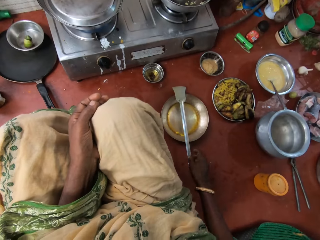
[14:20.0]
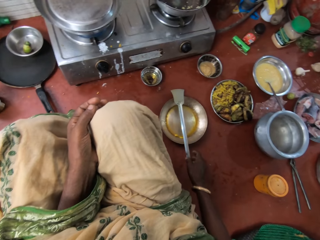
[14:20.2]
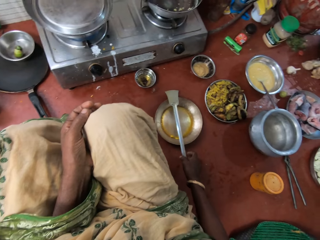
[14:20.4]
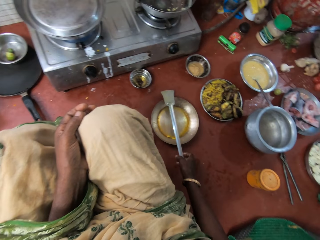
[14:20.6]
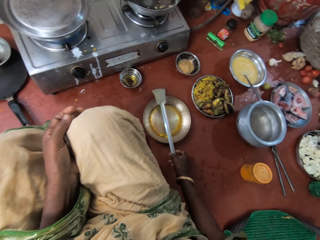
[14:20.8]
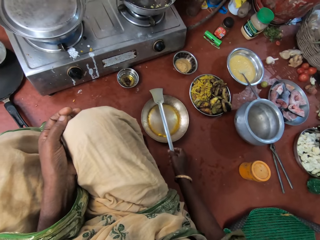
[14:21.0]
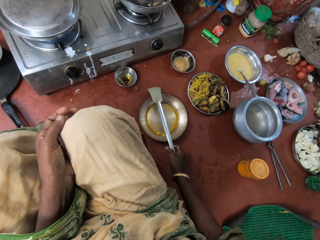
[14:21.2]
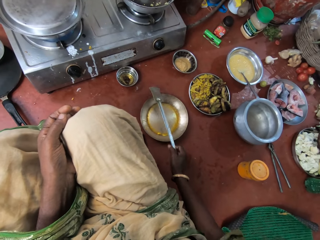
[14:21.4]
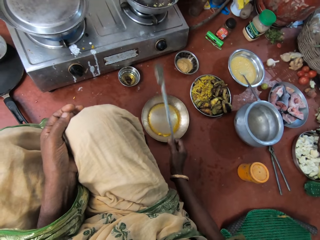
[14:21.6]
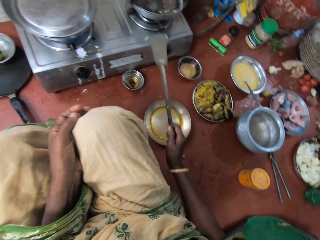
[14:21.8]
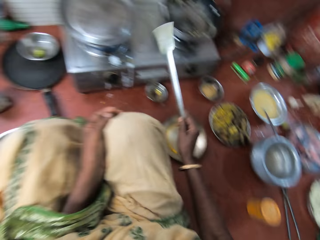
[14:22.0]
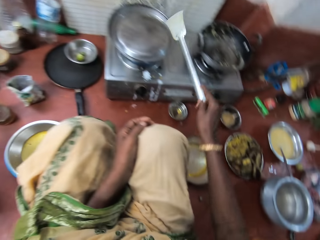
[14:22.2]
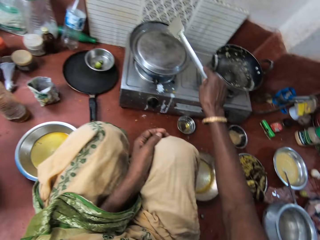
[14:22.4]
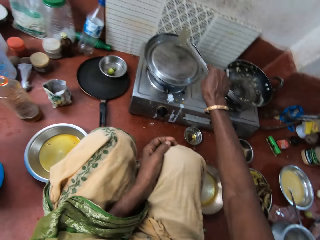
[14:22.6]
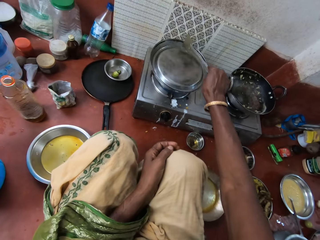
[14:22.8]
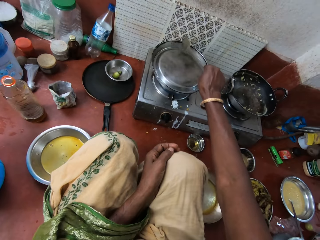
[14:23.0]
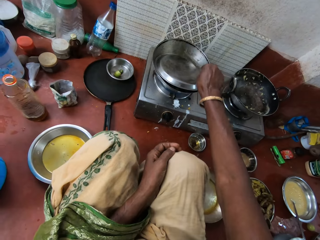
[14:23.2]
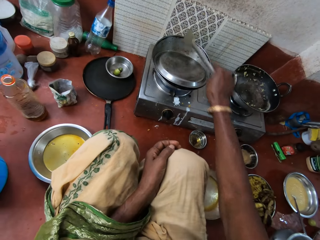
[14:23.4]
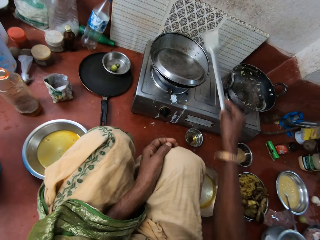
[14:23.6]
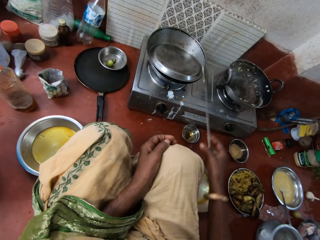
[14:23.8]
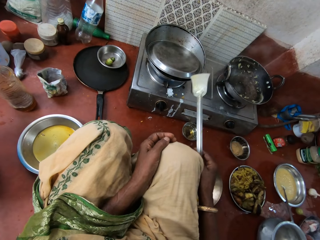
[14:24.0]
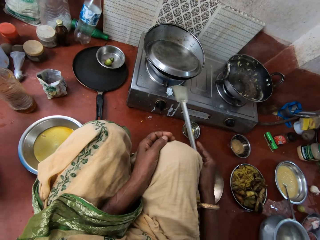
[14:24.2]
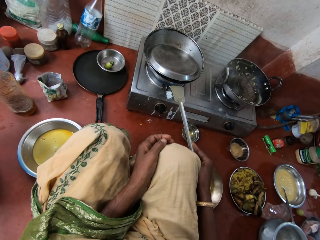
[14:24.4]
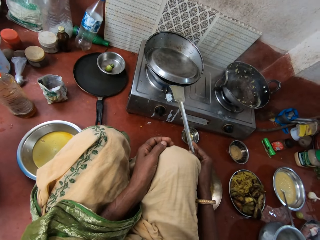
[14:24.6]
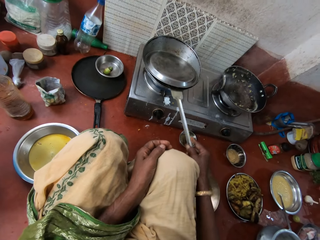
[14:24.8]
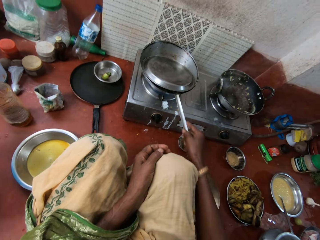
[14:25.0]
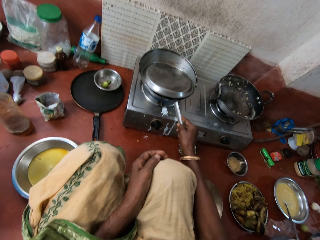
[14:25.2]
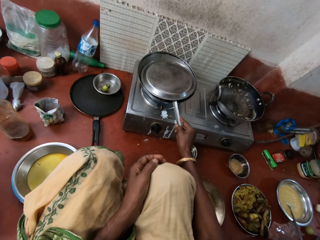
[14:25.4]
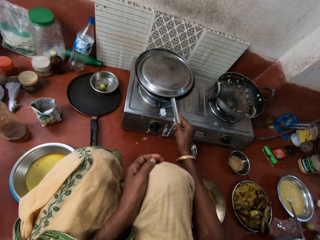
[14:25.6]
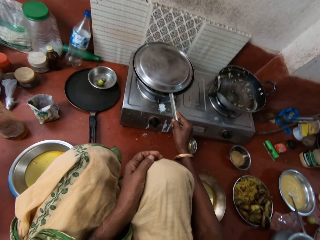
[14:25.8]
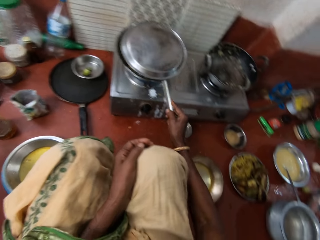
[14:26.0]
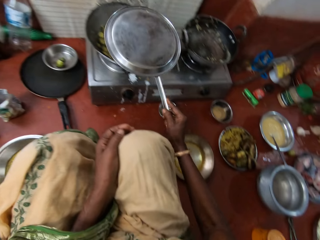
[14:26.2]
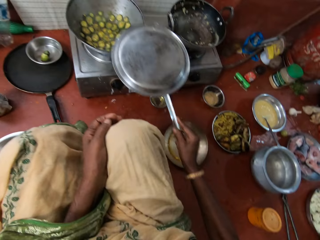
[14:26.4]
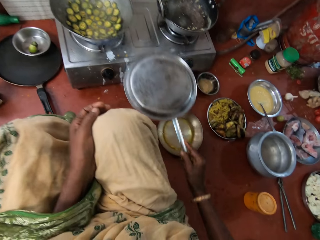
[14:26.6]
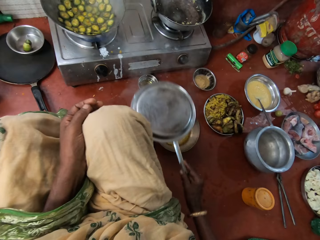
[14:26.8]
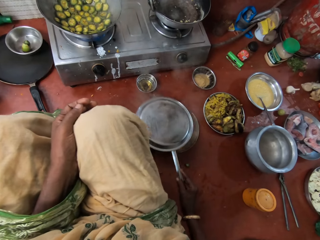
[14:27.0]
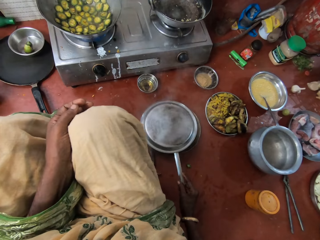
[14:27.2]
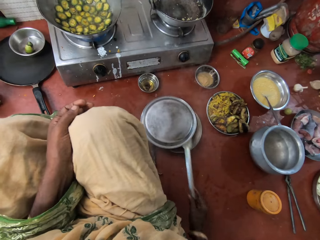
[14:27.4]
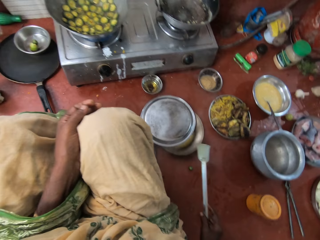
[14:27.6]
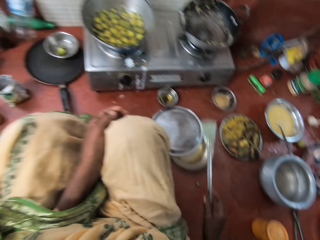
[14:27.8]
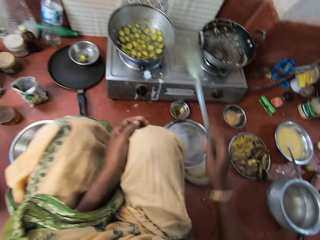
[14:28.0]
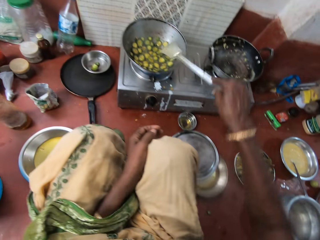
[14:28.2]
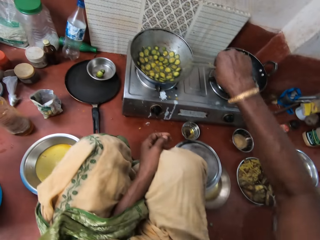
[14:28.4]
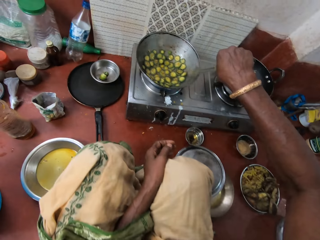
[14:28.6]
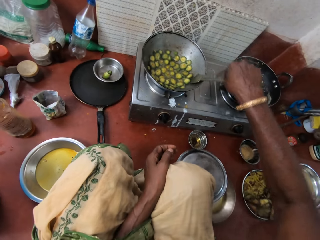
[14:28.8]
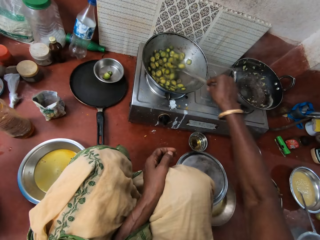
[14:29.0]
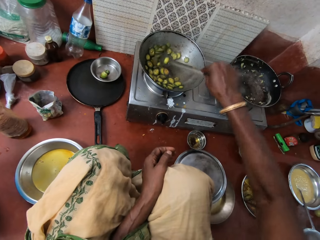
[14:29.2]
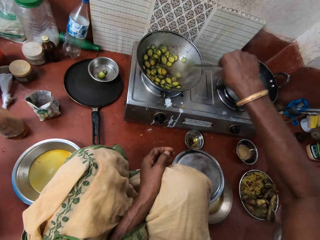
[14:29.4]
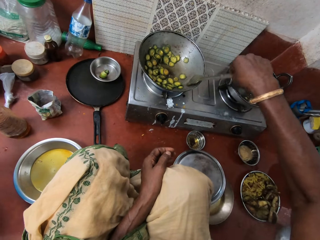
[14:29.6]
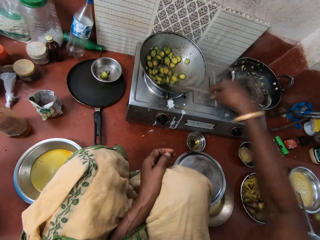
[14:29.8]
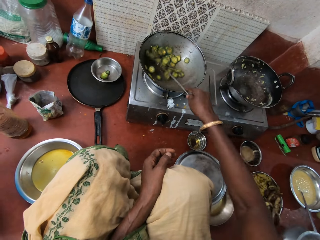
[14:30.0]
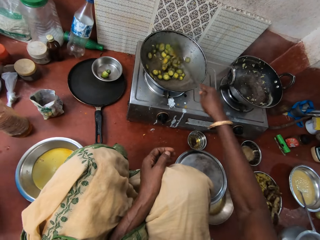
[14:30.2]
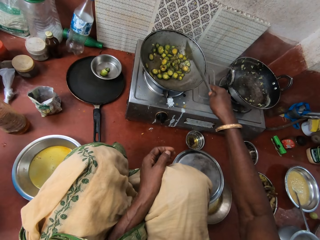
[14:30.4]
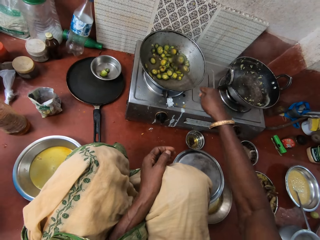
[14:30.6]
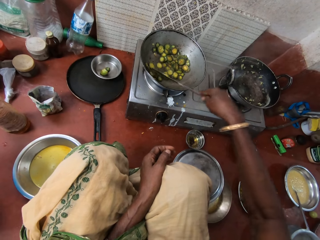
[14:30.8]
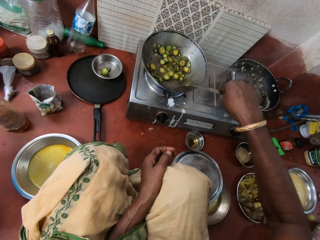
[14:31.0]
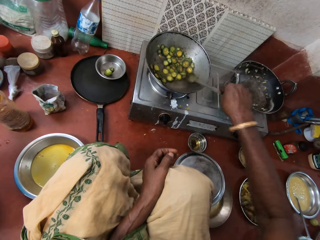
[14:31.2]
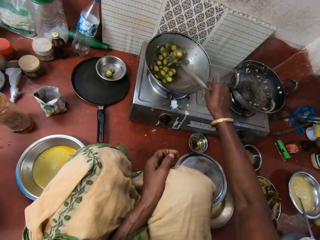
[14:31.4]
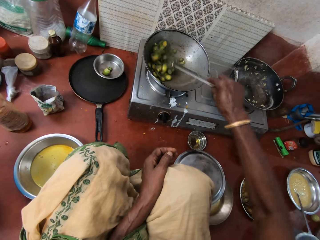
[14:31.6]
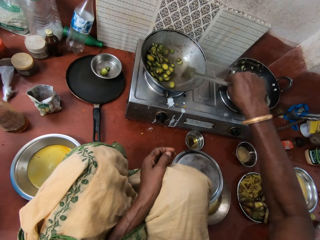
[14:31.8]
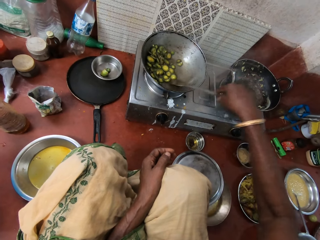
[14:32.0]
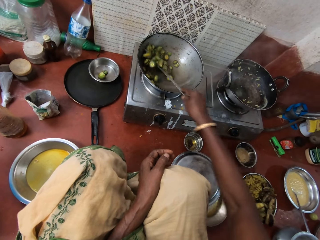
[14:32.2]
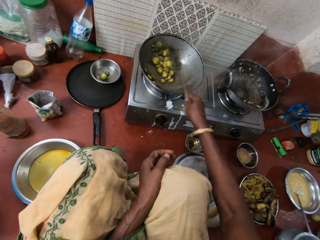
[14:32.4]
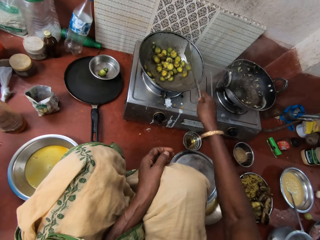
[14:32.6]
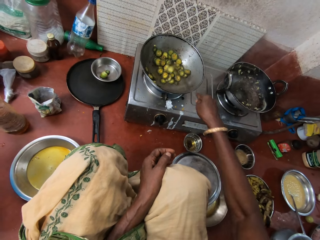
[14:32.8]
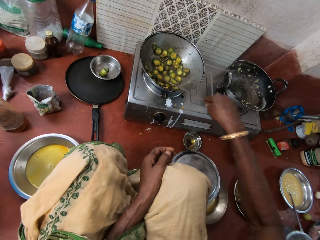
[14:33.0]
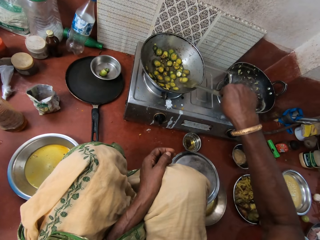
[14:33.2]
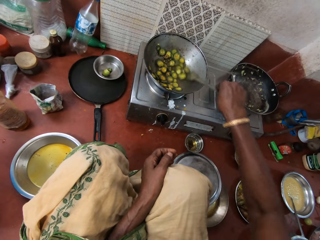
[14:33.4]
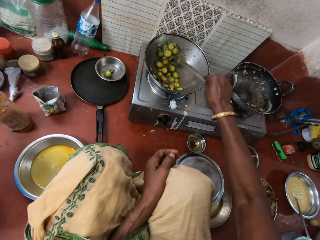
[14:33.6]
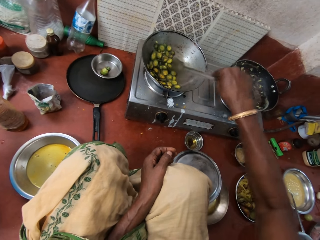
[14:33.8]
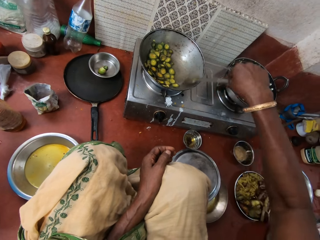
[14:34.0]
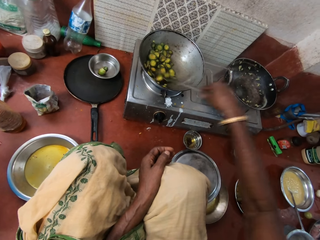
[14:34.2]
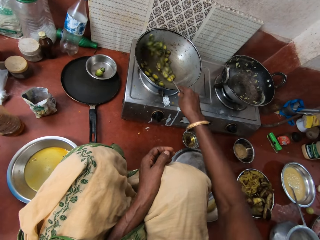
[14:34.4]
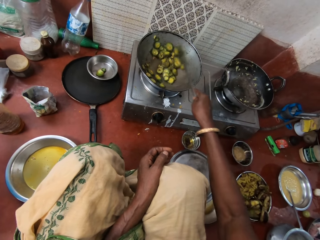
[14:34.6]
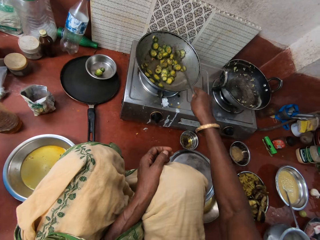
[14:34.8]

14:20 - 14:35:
The camera wearer picks up a turner spoon from the pan on the floor with her right hand. She moves the cooking lid or pan cover with the spoon. She hits the turner spoon on the pan cover with her right hand. She lifts the pan cover from the pan on the cooker with the turner spoon. She places the pan cover on the pan on the floor. She stirs vegetables with the turner spoon in the kitchen.

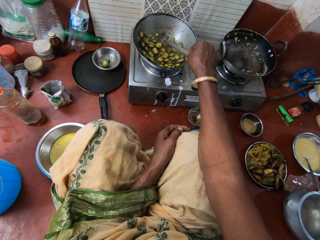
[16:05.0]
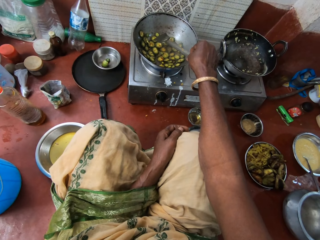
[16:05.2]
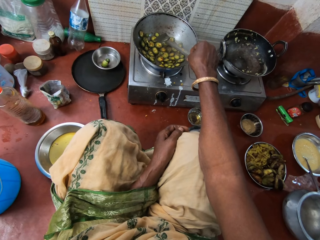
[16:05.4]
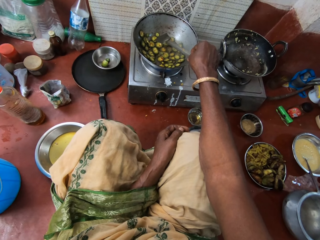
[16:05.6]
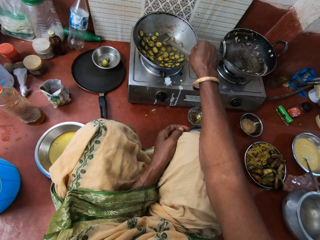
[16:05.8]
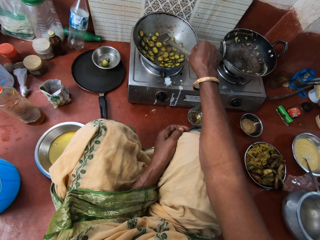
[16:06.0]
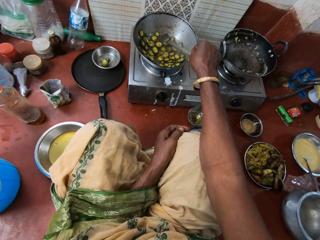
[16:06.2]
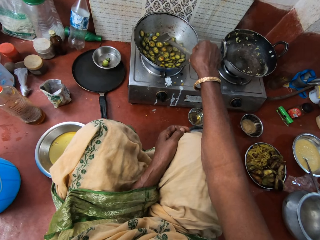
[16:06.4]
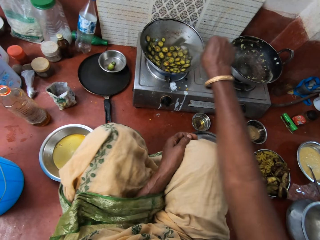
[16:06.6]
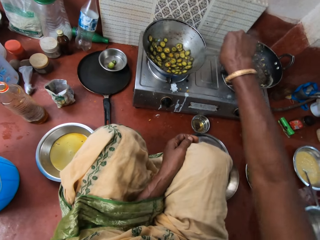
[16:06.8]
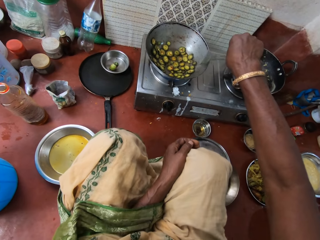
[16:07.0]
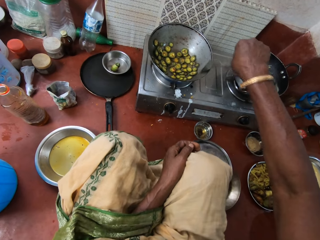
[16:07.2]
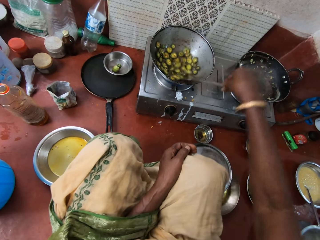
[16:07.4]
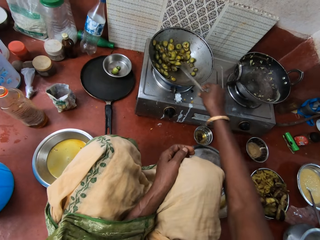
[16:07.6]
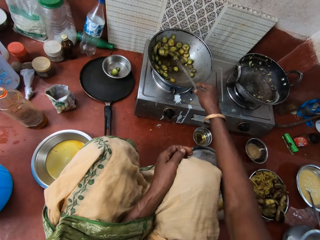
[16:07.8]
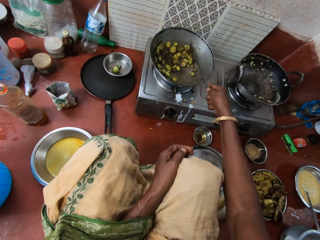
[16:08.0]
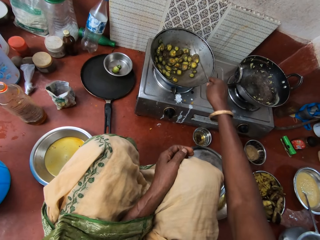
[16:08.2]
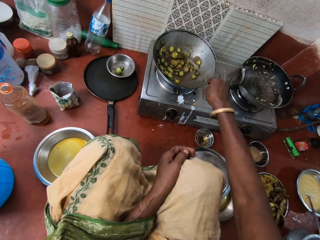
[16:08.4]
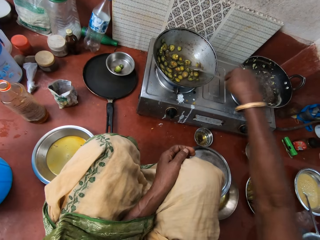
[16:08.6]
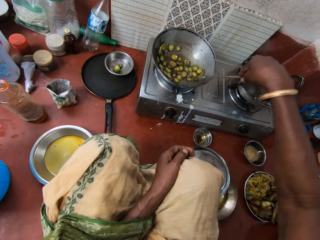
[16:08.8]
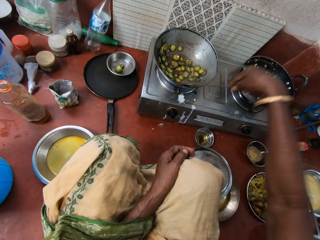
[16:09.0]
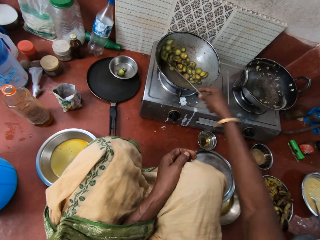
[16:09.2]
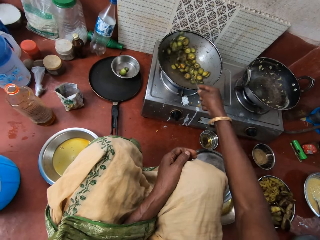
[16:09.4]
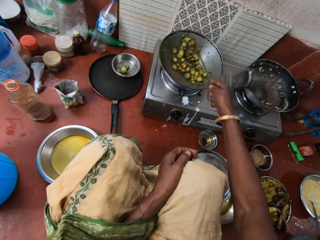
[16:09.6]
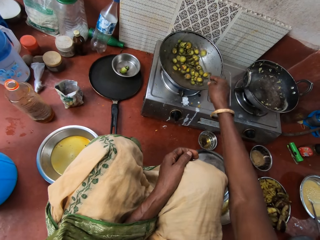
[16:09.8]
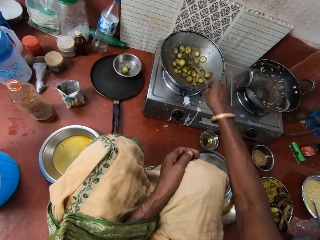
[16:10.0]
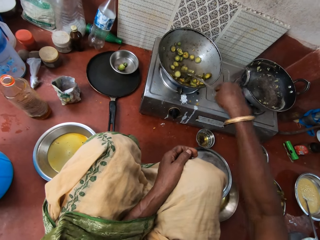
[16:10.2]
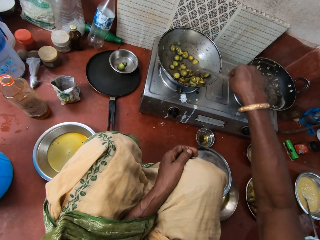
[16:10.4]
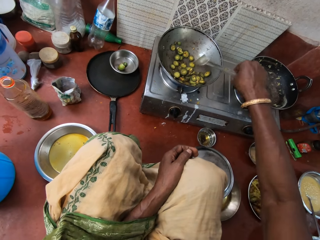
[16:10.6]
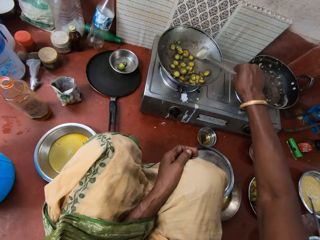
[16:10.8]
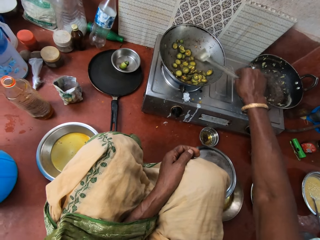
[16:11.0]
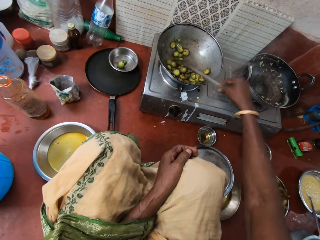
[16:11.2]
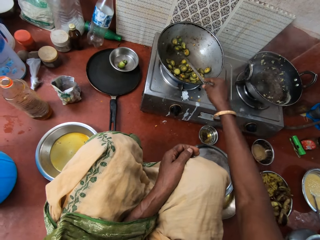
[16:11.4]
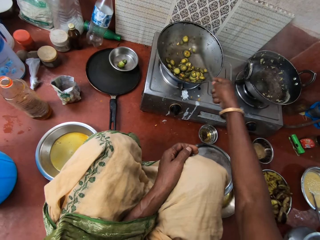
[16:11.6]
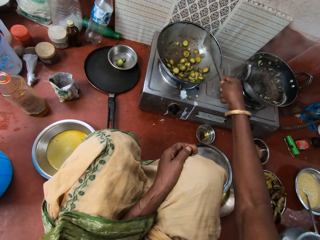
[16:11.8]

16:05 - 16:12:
The camera wearer stirs vegetables with the turner spoon.
